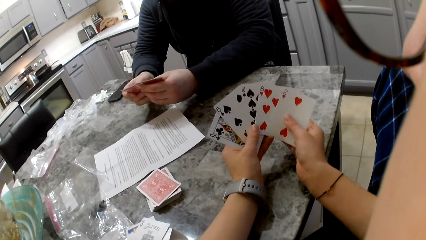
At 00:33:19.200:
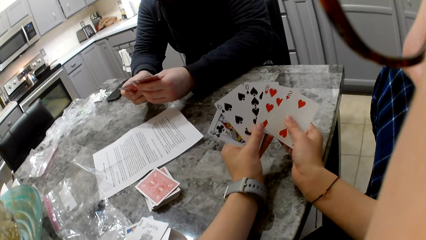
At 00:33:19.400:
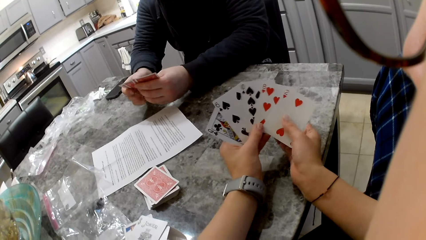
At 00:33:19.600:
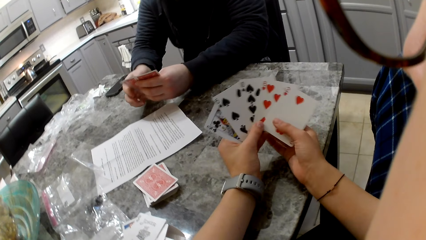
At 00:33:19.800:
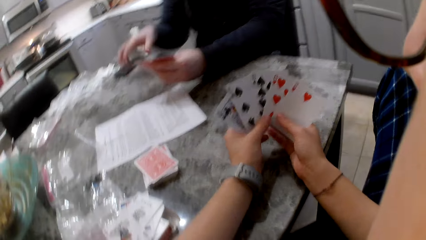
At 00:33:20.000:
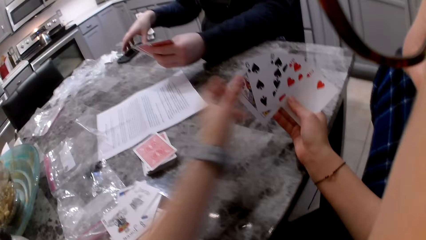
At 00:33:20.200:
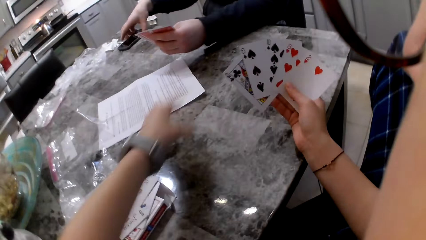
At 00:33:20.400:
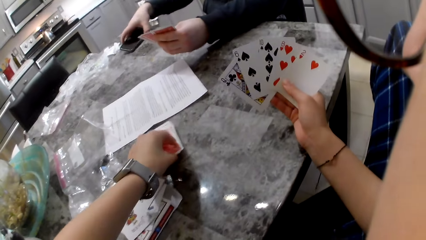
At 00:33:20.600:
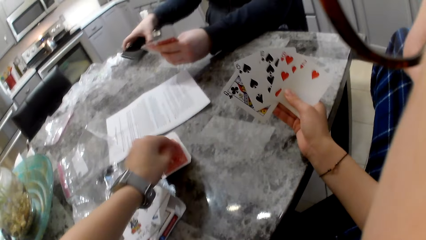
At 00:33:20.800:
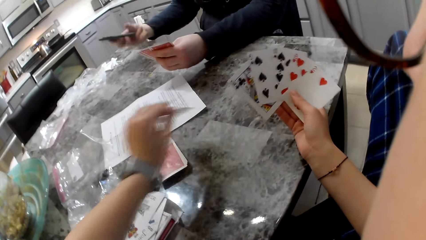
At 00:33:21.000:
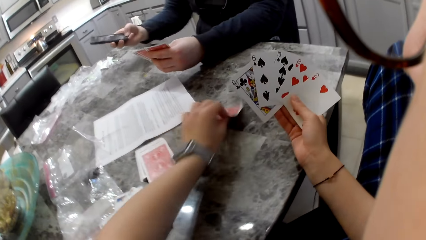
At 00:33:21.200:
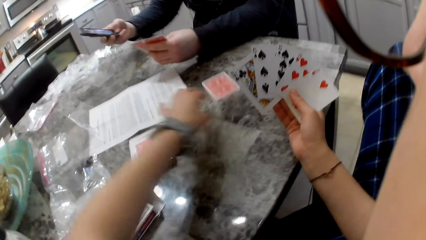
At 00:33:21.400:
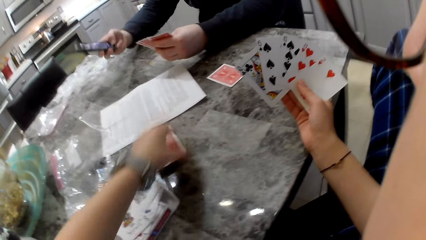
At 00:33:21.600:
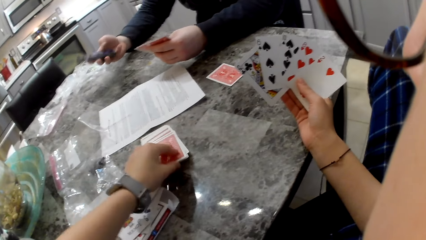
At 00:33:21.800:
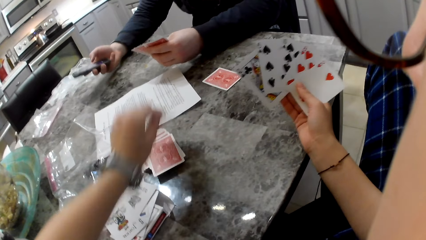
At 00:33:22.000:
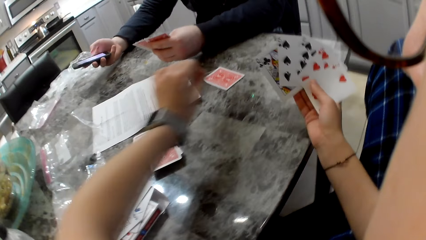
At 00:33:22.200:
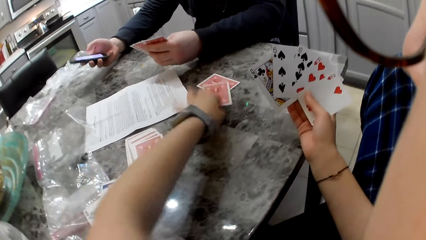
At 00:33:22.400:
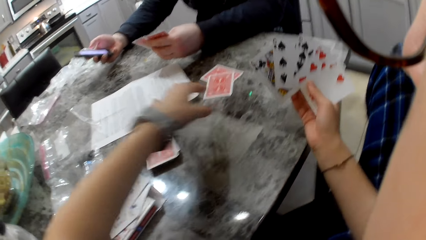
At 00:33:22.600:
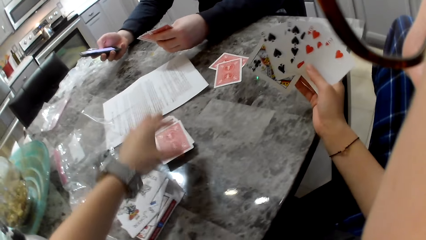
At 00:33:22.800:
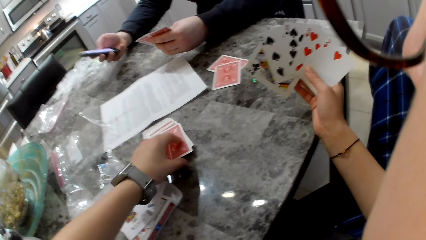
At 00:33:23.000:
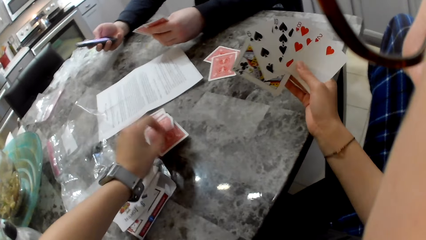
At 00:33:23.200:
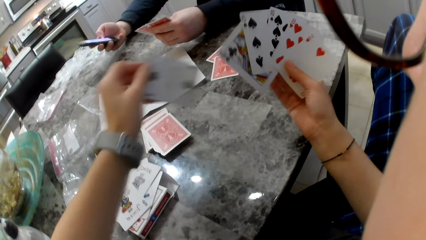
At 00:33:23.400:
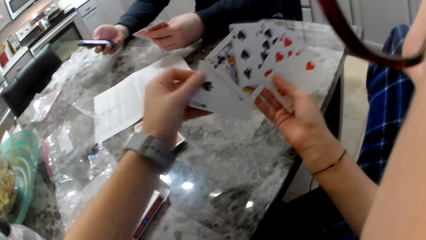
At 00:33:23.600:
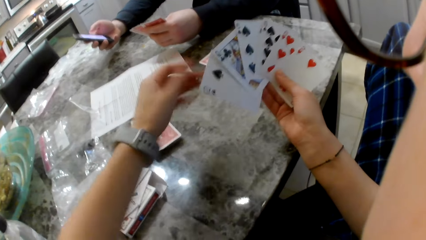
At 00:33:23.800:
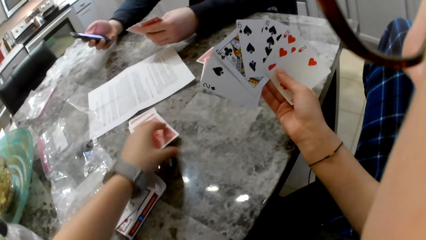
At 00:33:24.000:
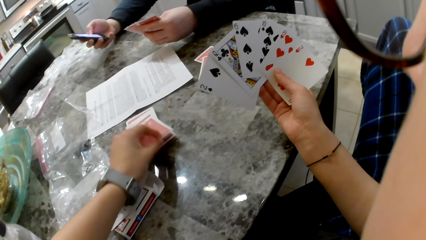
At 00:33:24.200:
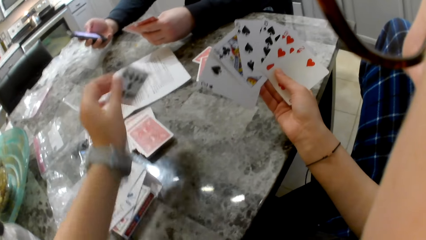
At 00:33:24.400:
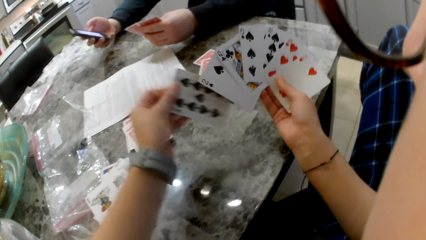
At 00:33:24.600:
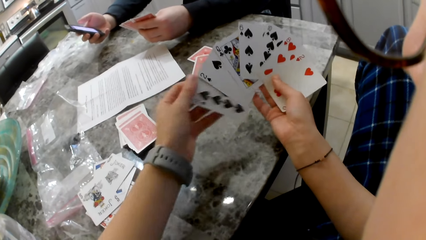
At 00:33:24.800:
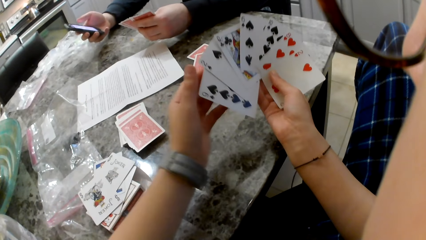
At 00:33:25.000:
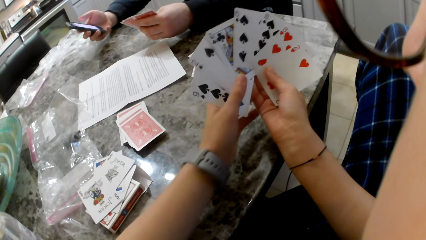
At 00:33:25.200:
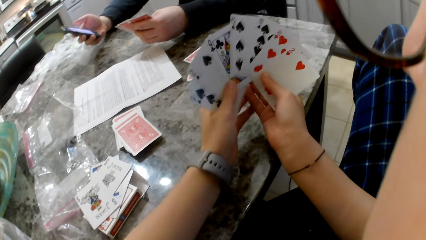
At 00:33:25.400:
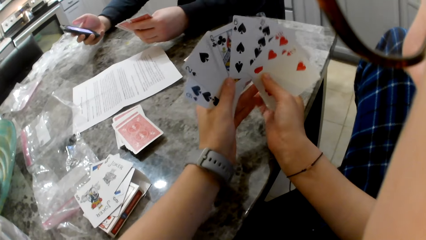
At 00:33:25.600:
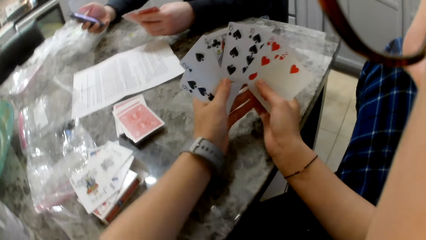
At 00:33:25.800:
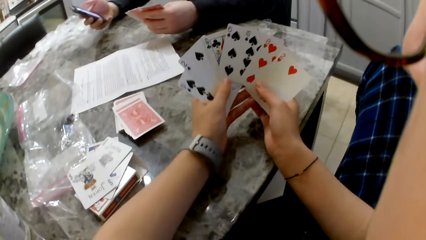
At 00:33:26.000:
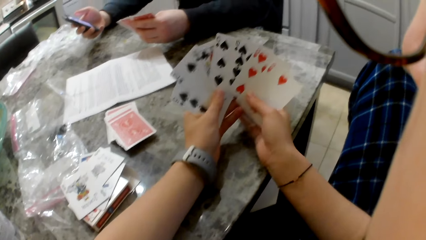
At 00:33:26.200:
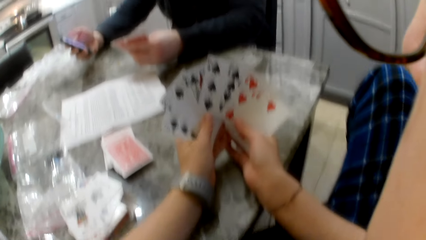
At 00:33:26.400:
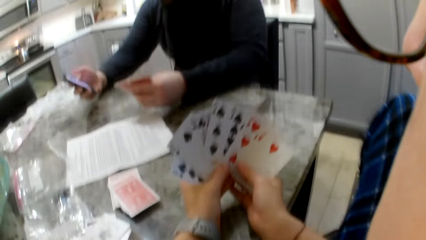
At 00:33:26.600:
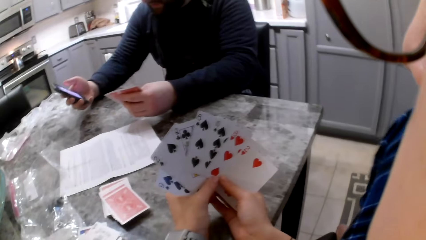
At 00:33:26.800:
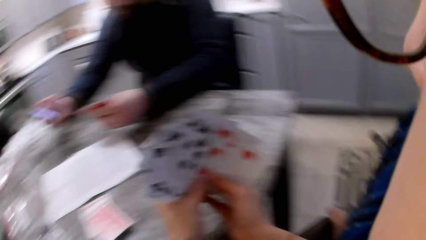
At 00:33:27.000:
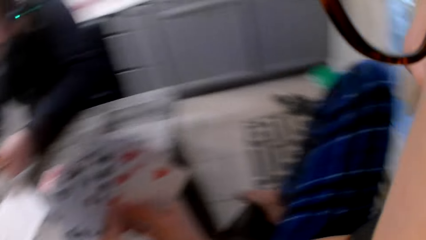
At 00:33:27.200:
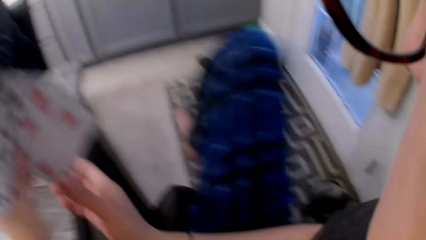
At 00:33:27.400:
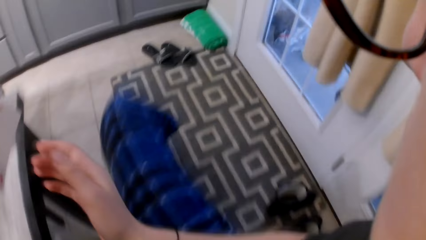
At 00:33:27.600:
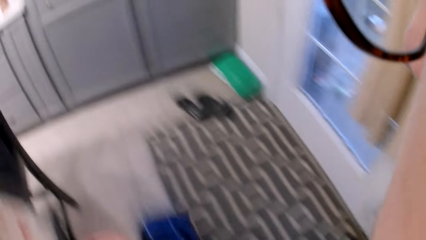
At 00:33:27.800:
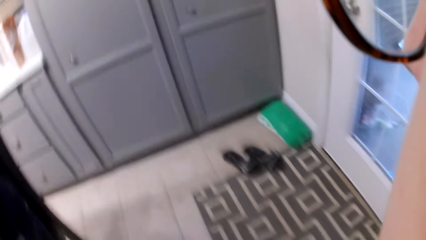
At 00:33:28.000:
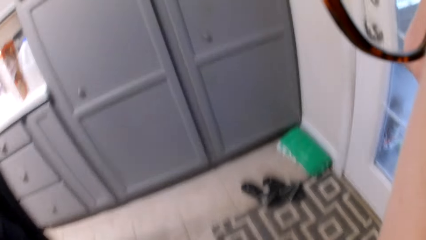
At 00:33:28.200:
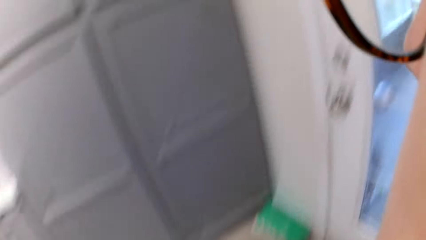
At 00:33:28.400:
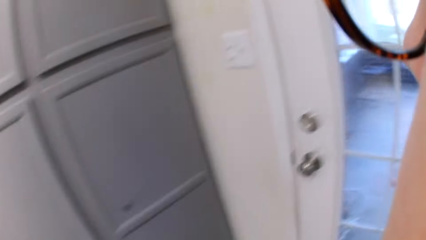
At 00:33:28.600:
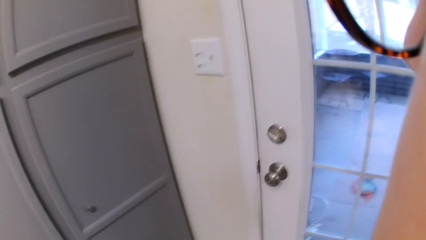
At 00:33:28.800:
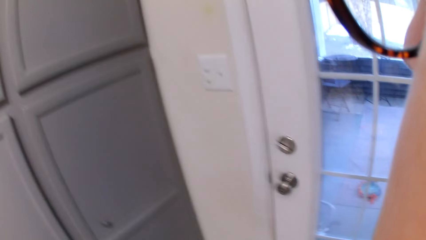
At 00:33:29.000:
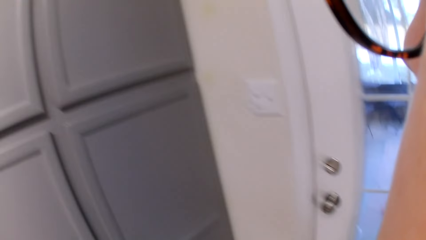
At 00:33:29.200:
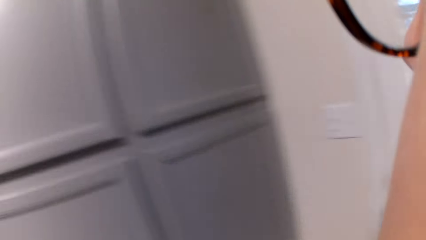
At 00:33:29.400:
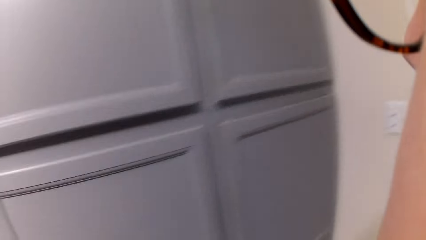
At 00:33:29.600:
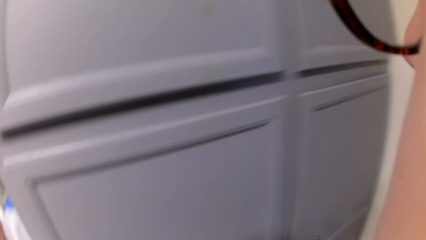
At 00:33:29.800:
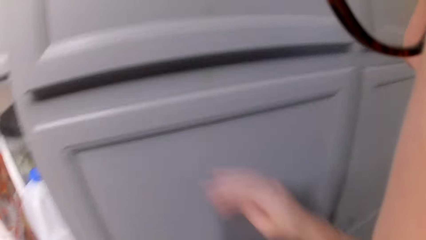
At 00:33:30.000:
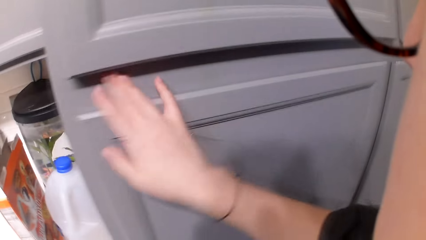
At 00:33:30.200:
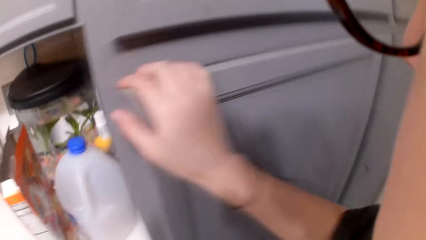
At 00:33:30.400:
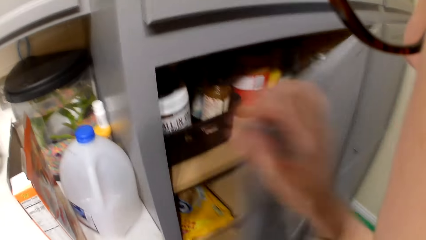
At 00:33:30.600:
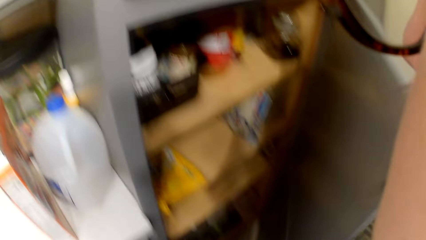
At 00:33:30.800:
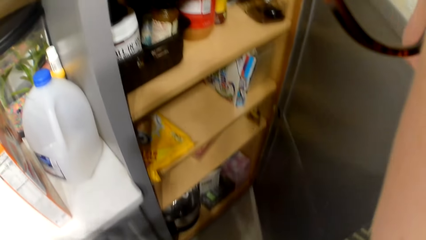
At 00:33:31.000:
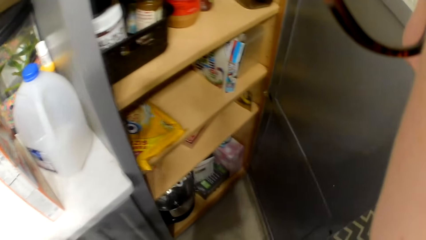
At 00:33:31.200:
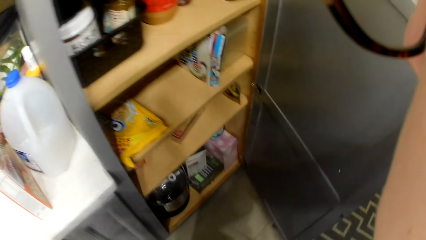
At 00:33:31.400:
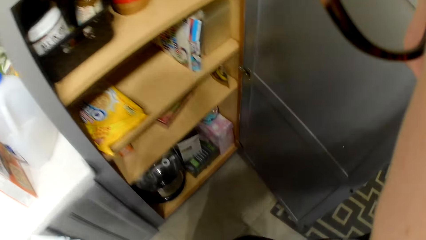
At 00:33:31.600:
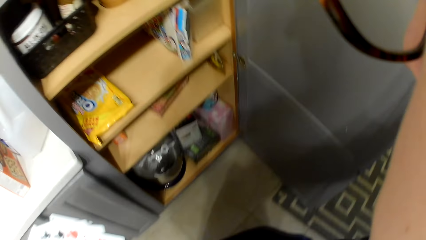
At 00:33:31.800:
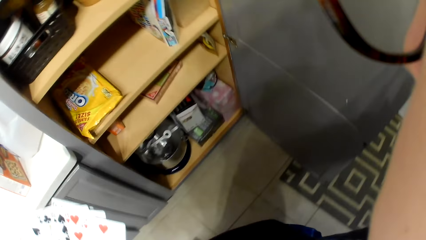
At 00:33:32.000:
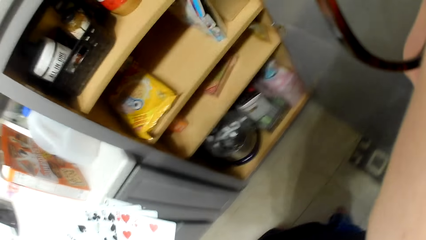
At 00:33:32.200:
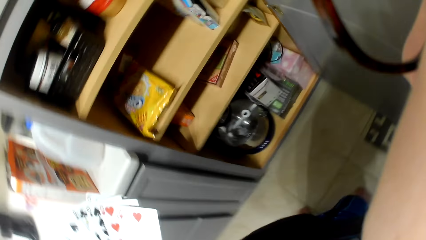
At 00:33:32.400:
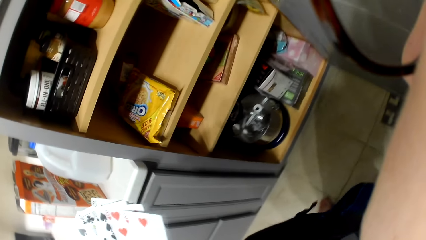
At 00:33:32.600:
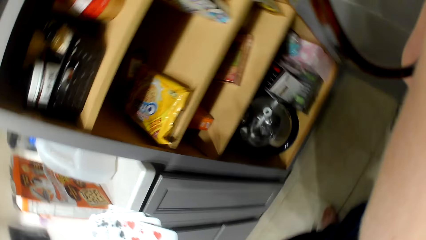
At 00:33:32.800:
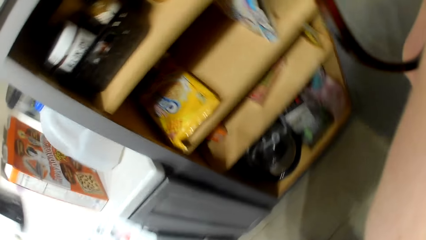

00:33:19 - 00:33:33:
A man picks up the phone on the counter. The camera wearer takes a card from the table with her left hand. The man operates the phone. The camera wearer drops the card on the table. She takes another card from the table with her left hand. She drops the card on the table. She picks cards from the table with her left hand. She adds the card to her cards. She picks a card with her left hand. She adds the card to her cards. The man operates the phone. The camera wearer walks to a cupboard. She opens the cupboard door with her right hand.

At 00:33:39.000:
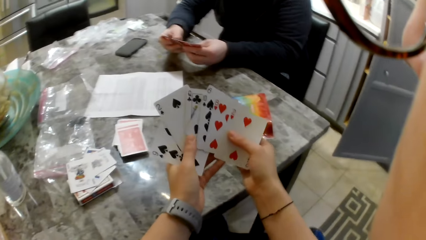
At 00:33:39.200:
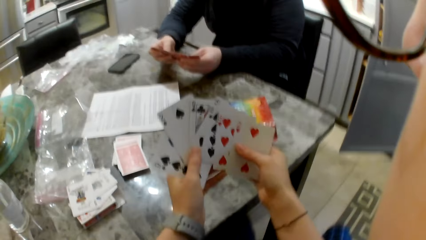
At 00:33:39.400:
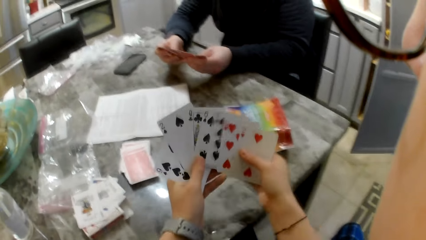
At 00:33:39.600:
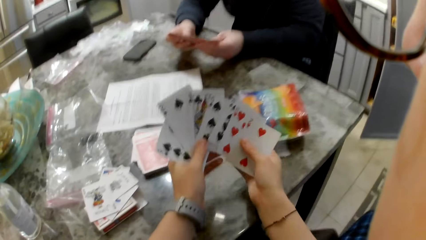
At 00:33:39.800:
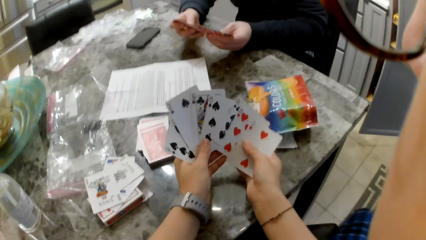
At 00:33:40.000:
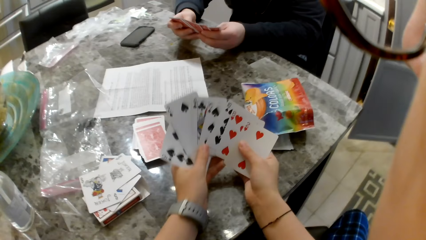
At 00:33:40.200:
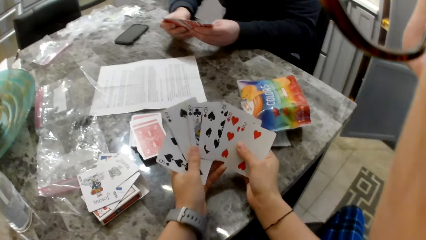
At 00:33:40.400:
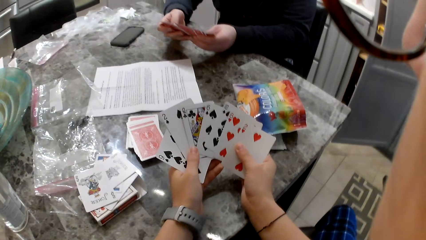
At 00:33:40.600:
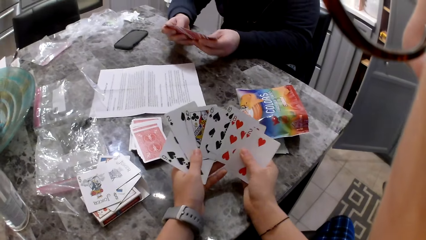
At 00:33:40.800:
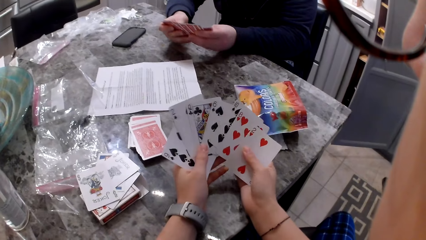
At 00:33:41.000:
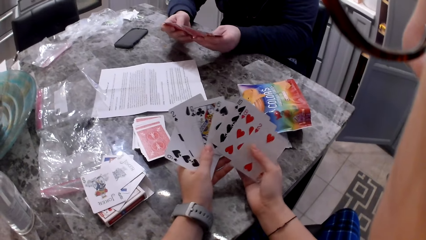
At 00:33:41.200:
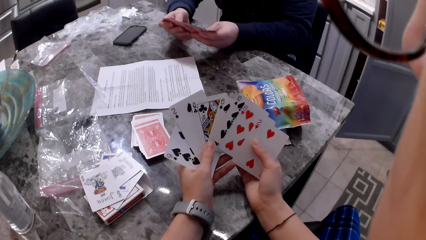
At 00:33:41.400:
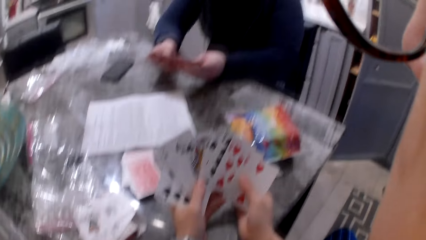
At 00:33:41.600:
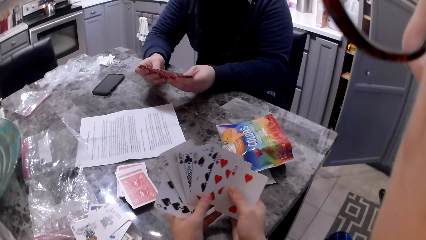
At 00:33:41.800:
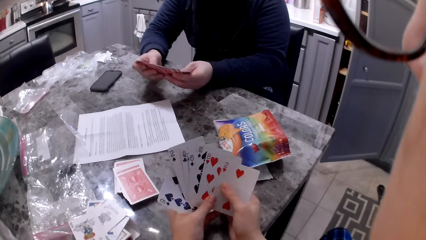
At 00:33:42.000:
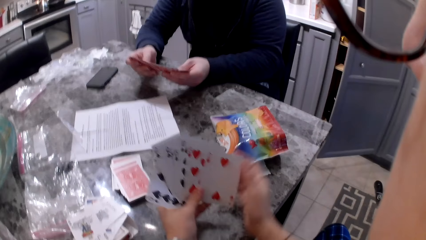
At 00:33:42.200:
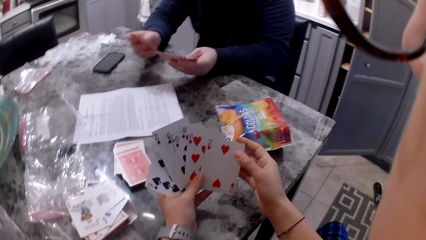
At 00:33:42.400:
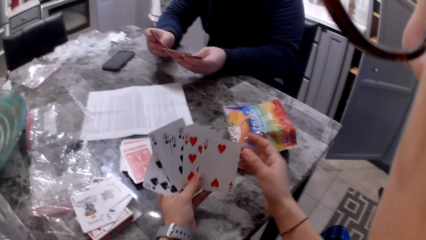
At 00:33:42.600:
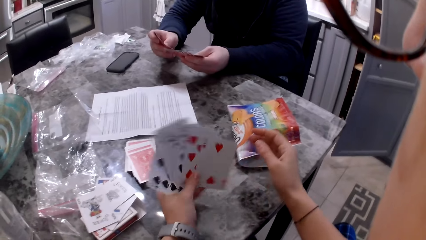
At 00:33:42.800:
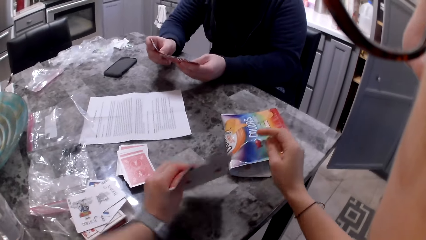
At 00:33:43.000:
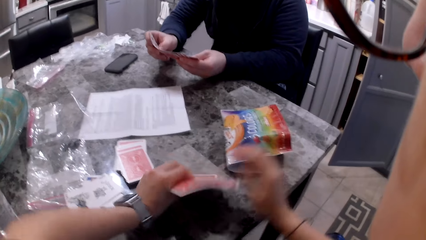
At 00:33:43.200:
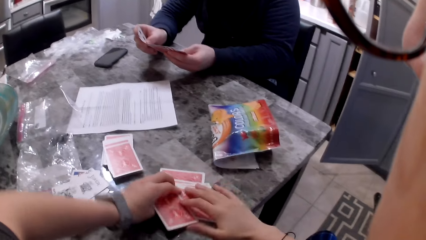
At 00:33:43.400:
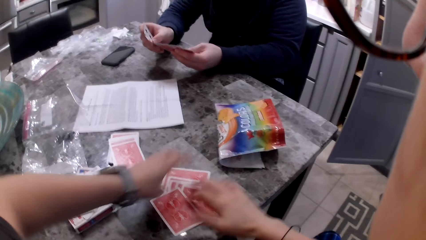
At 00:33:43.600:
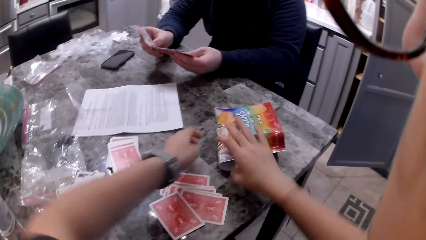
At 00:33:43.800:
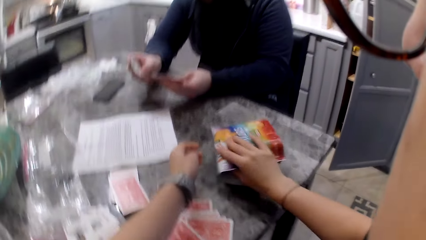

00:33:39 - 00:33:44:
The camera wearer shuffles the cards in her hands. She places her cards on the table.
